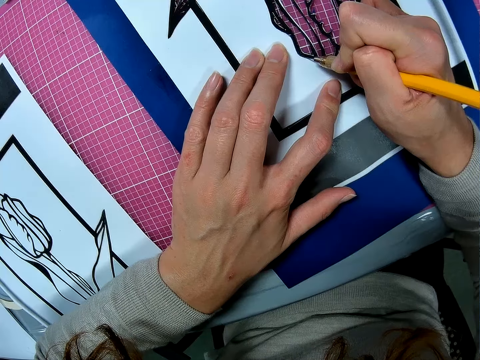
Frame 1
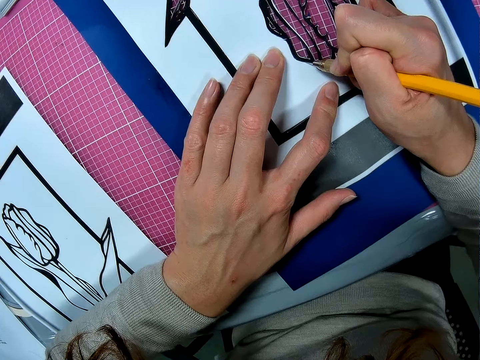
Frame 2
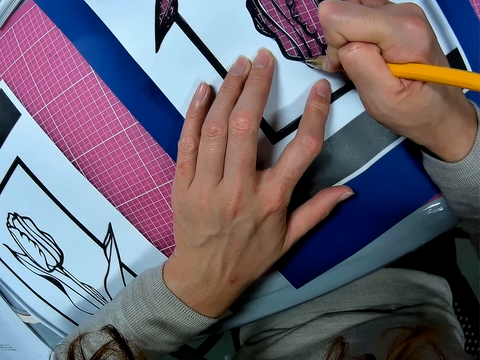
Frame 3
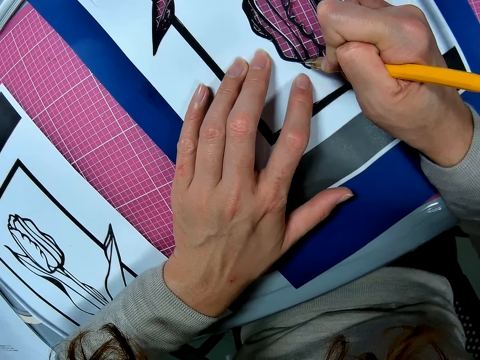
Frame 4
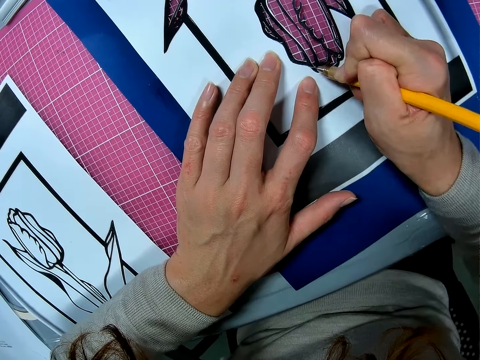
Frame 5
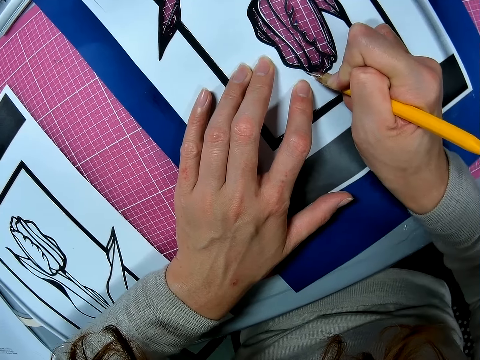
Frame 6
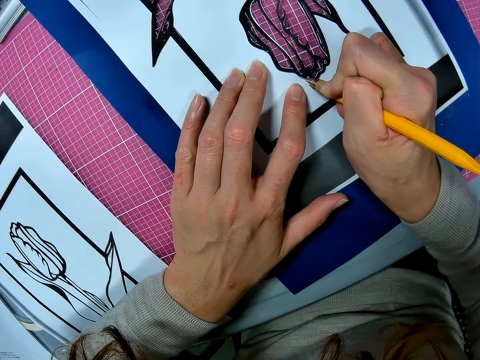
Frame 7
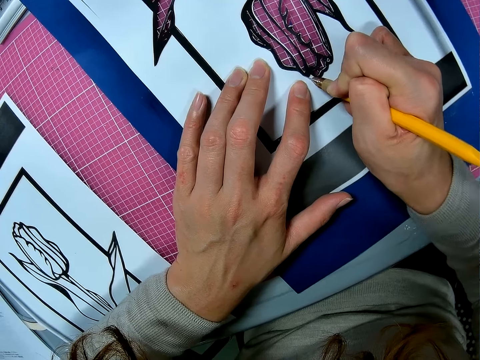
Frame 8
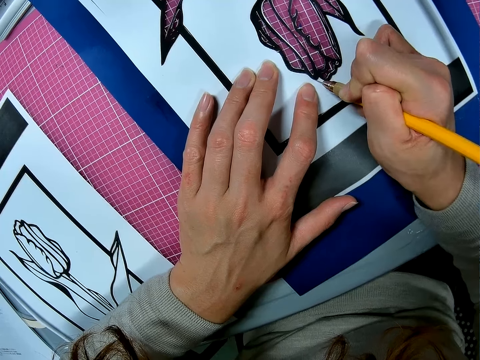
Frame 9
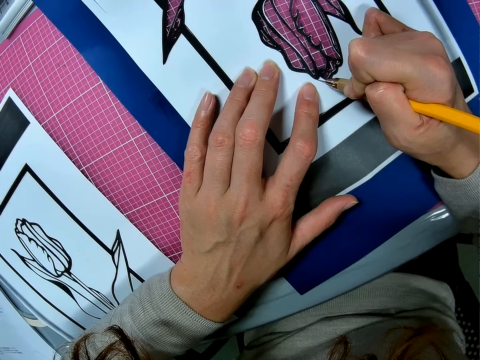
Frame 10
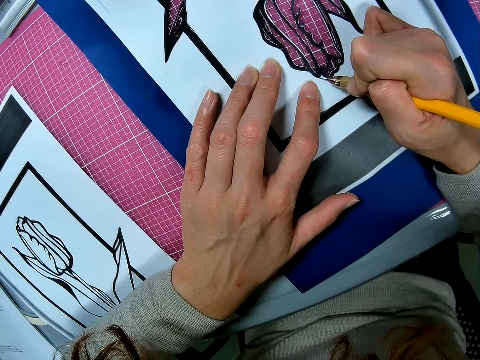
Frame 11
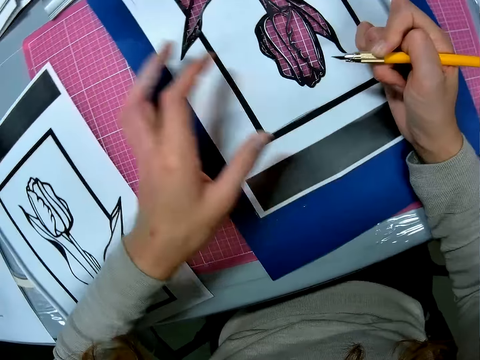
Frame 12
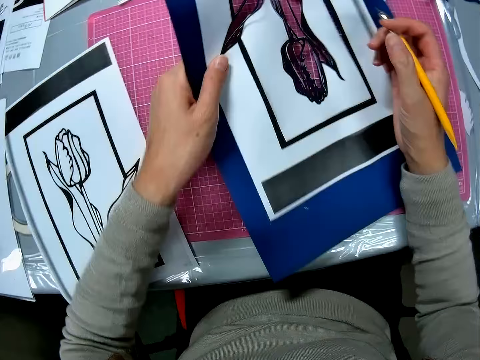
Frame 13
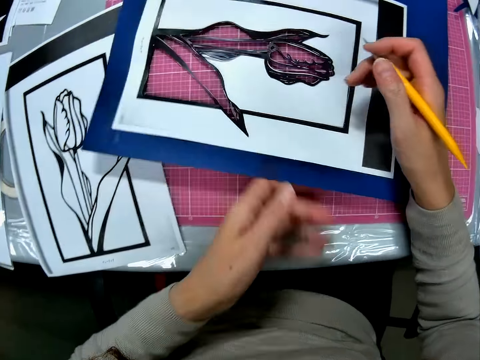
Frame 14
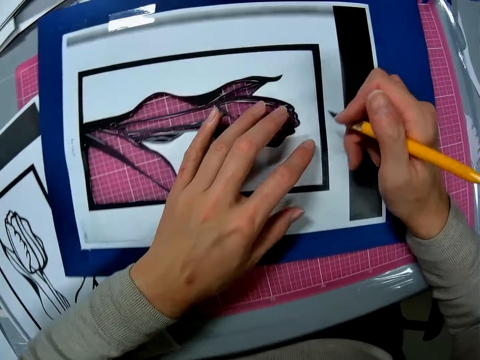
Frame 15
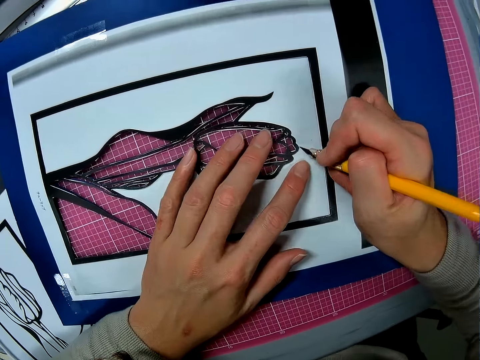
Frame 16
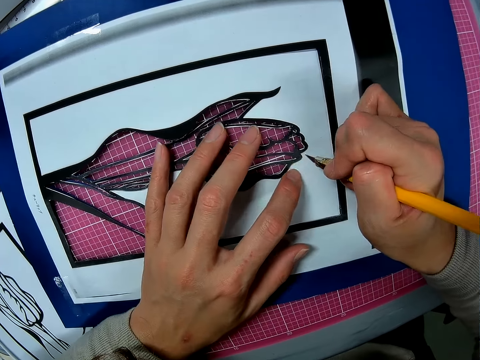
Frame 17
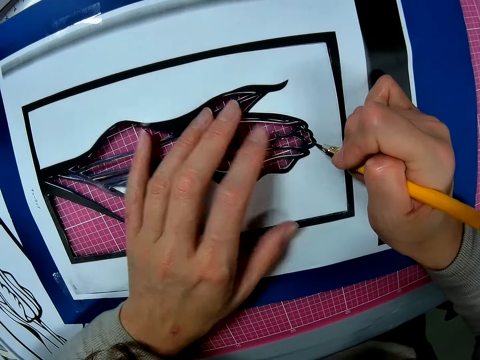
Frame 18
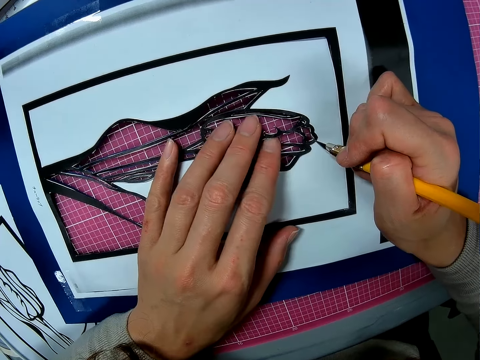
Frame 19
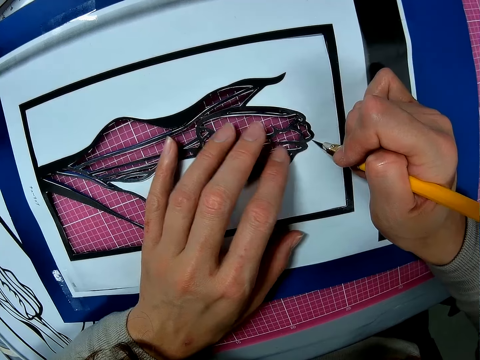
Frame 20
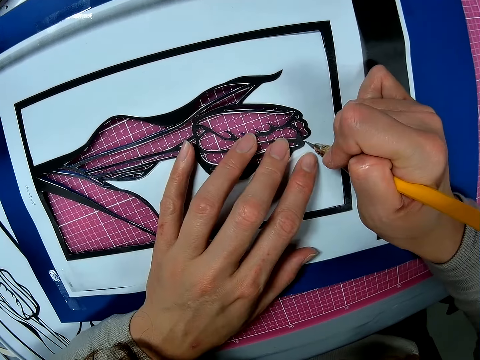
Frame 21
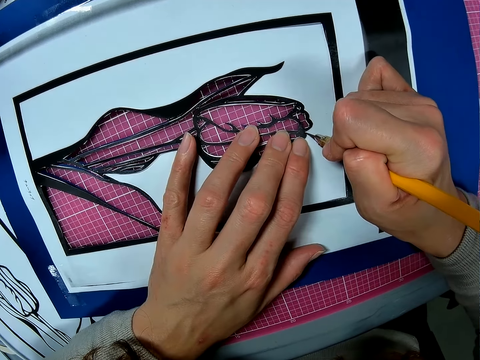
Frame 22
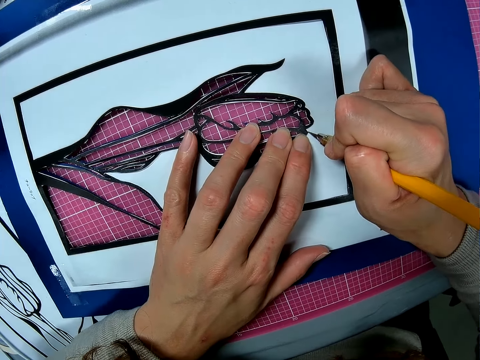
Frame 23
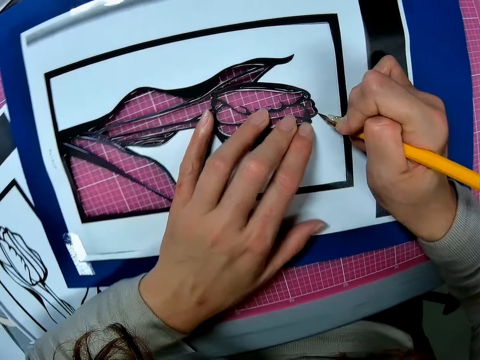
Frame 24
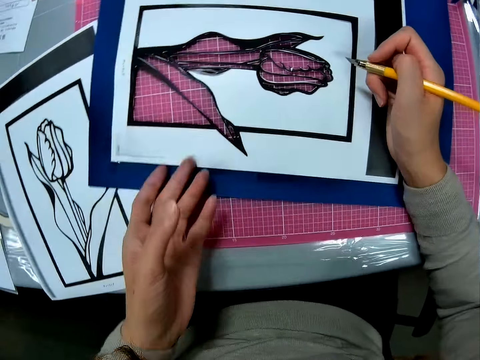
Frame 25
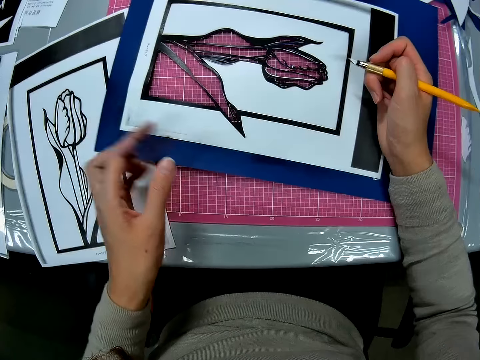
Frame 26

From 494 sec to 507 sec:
The camera wearer rotates the paper. They adjust the paper. They hold the paper cutting sketch. They cut the paper with a craft knife.

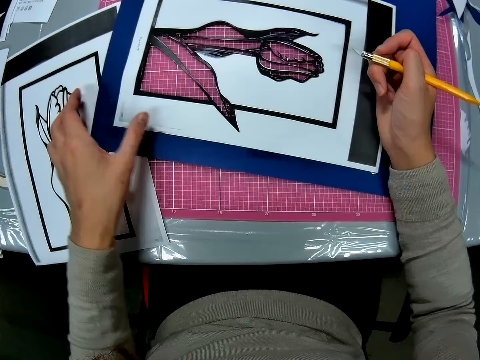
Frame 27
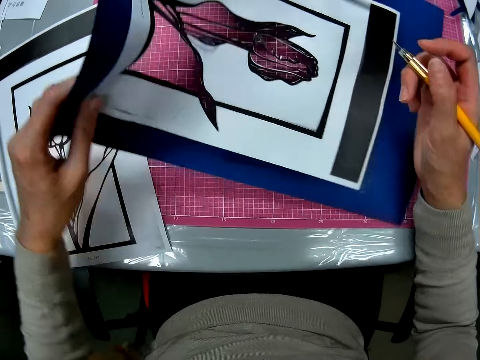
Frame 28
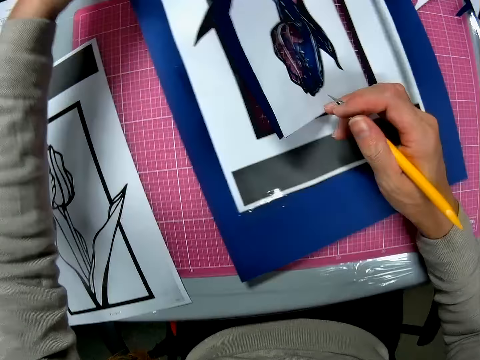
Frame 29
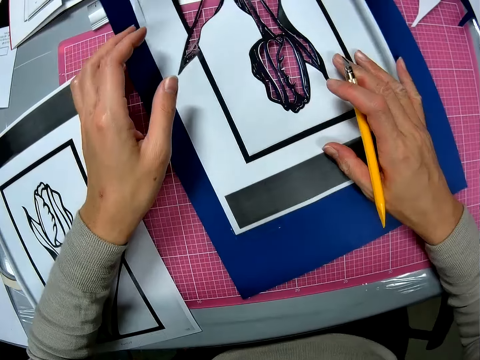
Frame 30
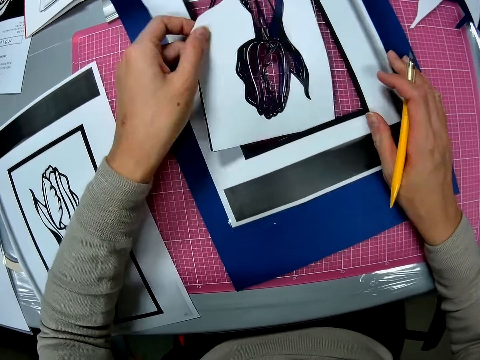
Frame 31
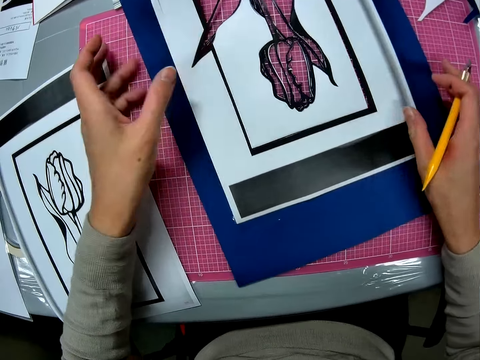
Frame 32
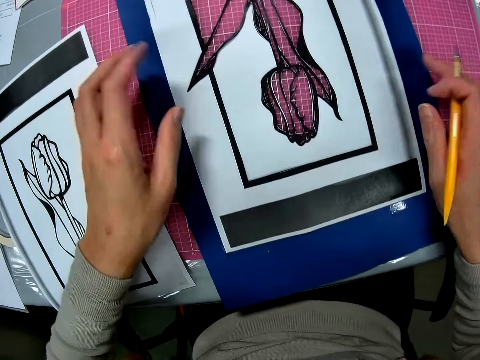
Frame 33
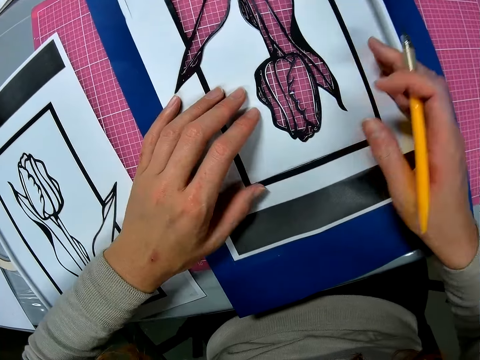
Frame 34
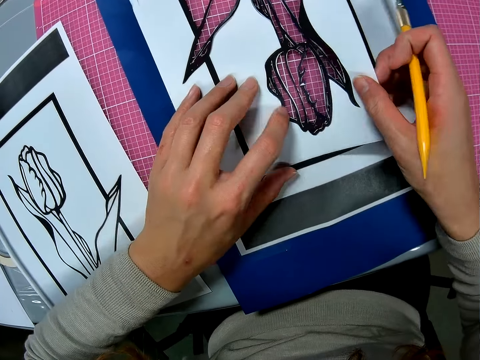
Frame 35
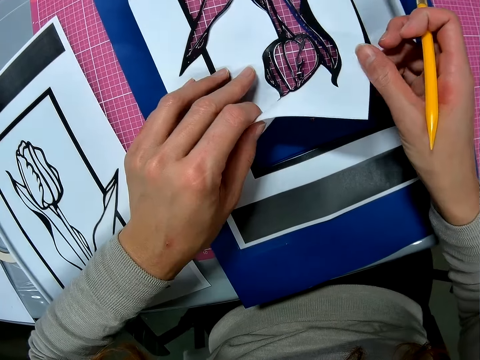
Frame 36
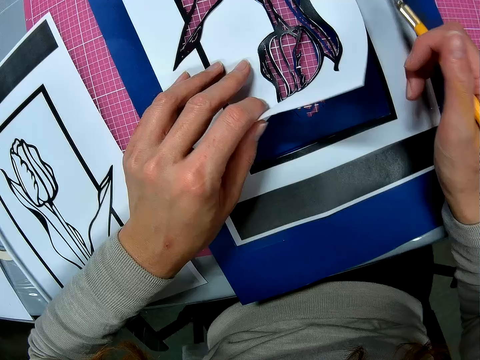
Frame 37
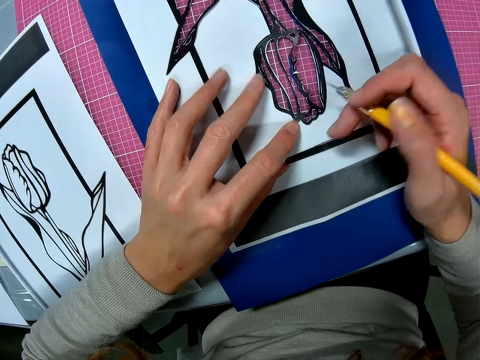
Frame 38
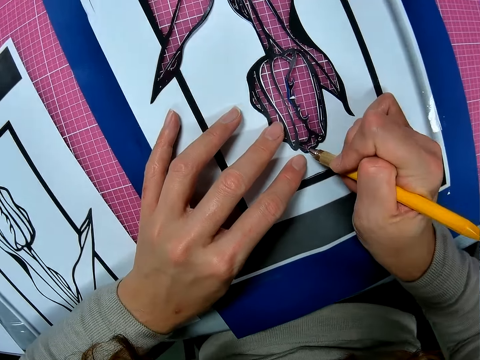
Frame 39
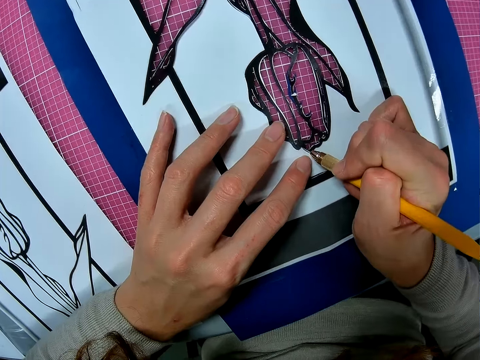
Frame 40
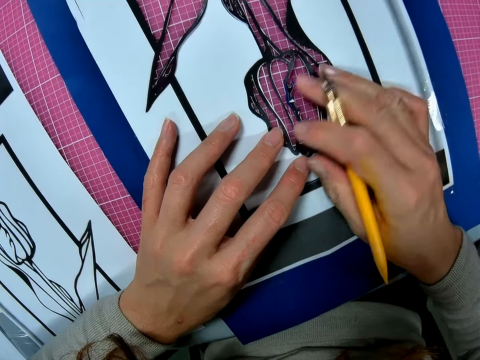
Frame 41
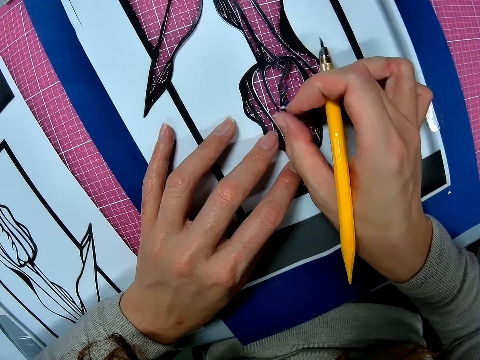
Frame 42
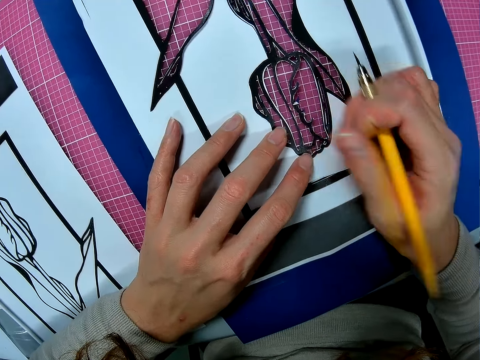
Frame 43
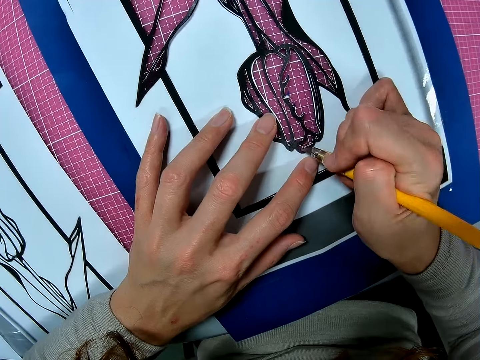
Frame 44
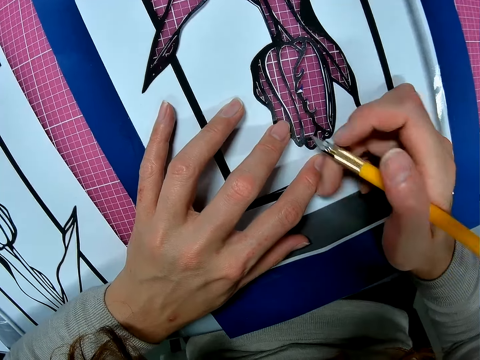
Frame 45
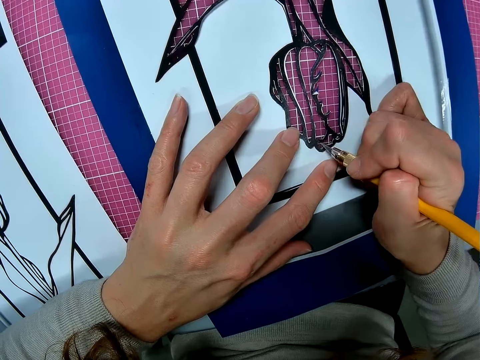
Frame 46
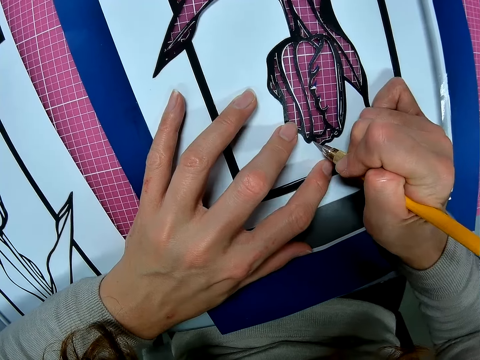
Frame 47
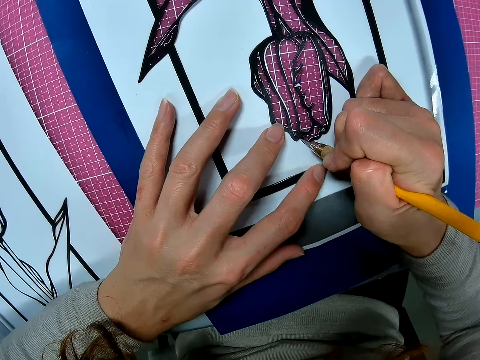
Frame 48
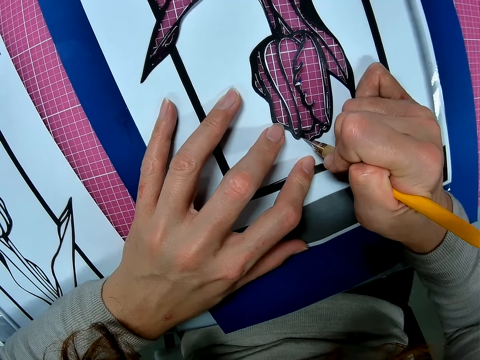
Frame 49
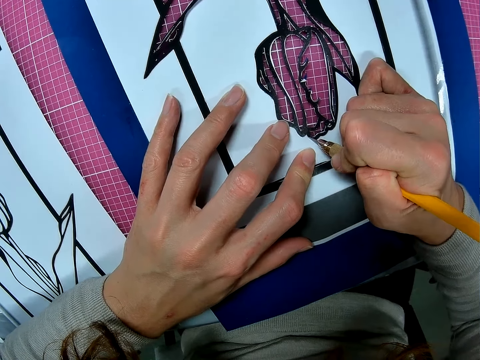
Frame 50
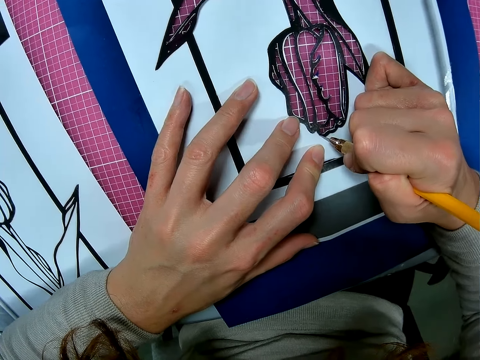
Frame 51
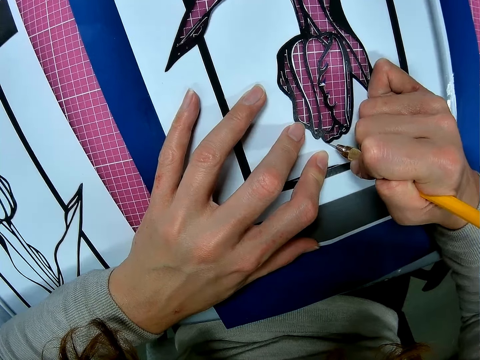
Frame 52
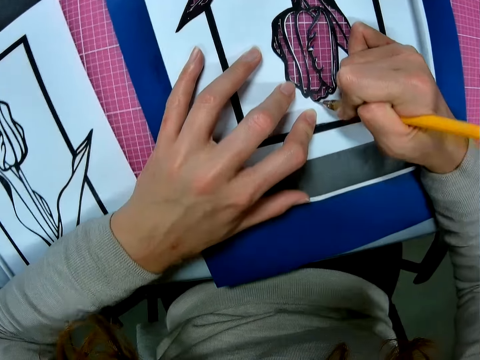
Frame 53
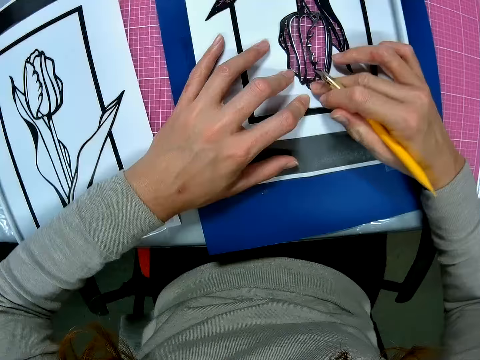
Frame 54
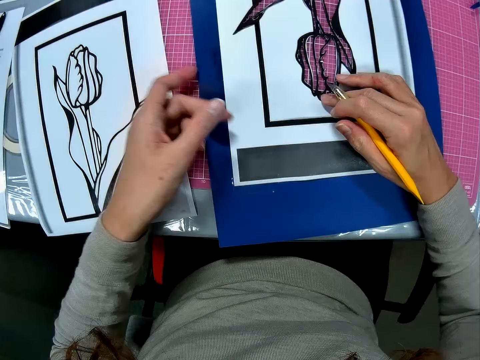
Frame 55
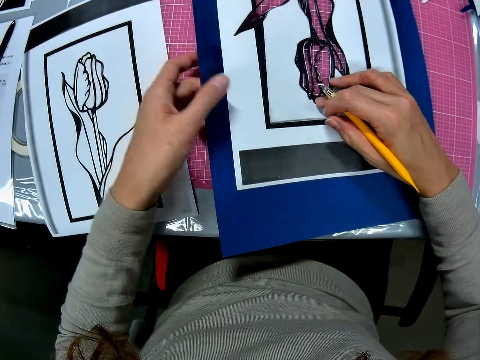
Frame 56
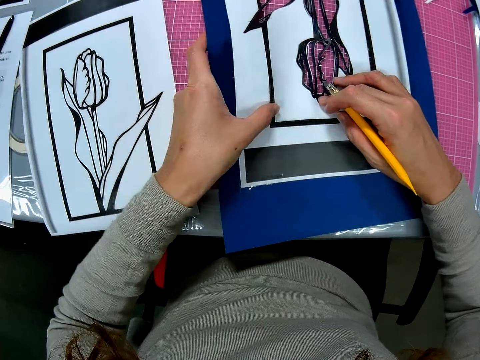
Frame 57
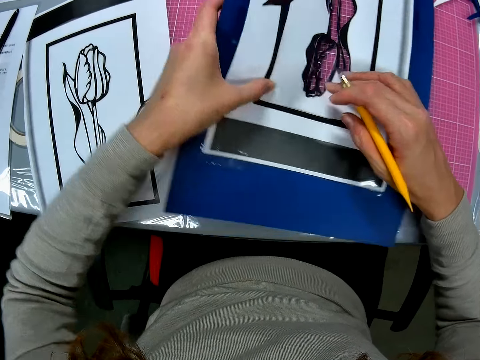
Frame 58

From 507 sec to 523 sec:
The camera wearer rotates the paper. They pull the paper cutting sketch. They drop the paper cutting sketch on the cutting mat. They pick up the paper. They drop the paper cutting sketch. They lift the paper cutting sketch off the paper. They cut the paper with a craft knife. They hold the paper cutting sketch. They cut the paper with the craft knife. They hold the paper cutting sketch.
